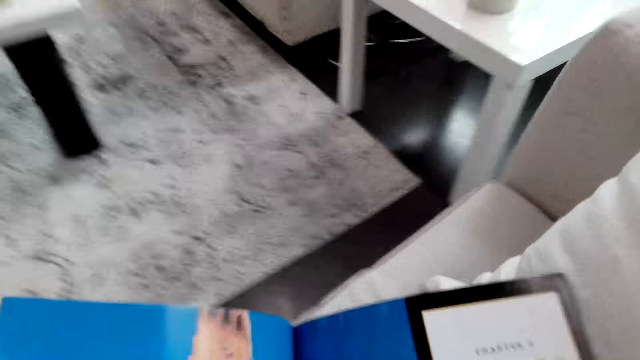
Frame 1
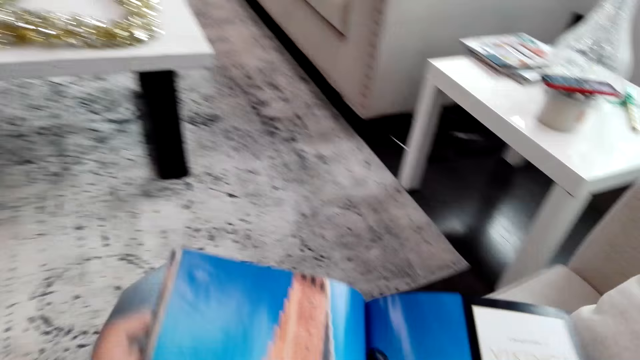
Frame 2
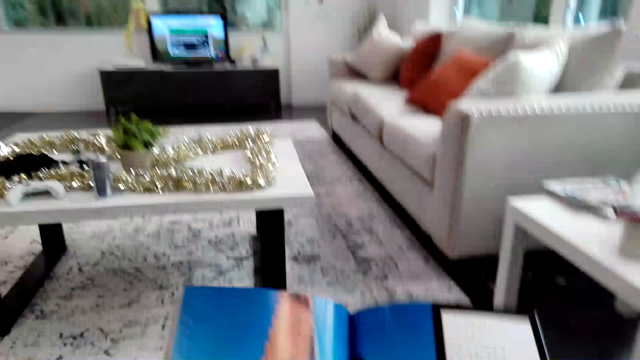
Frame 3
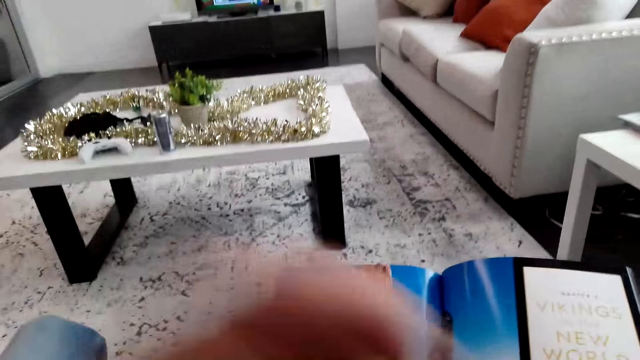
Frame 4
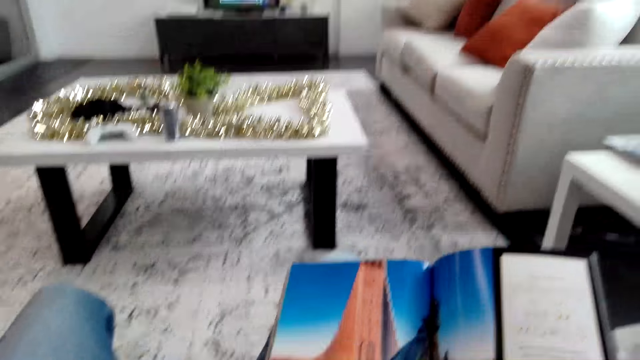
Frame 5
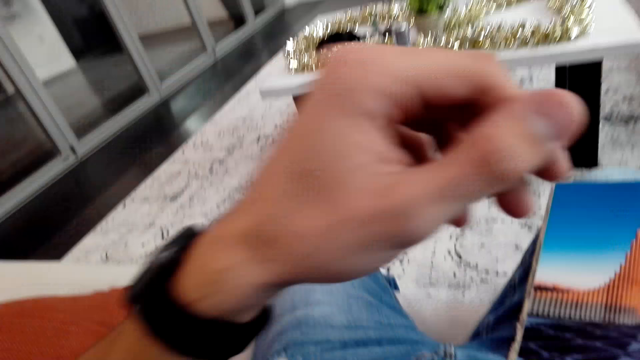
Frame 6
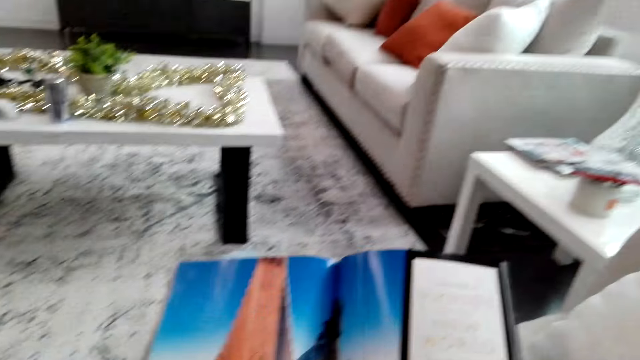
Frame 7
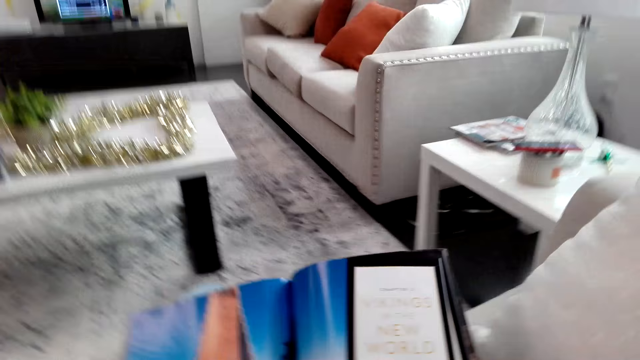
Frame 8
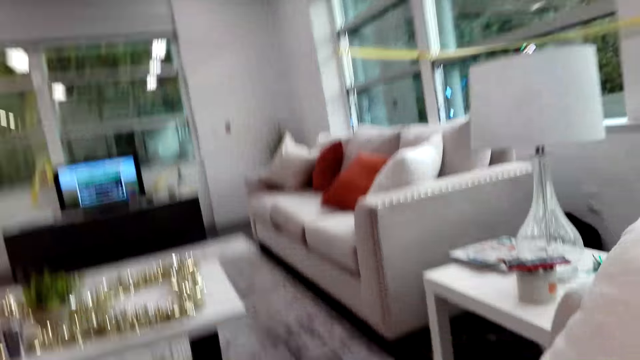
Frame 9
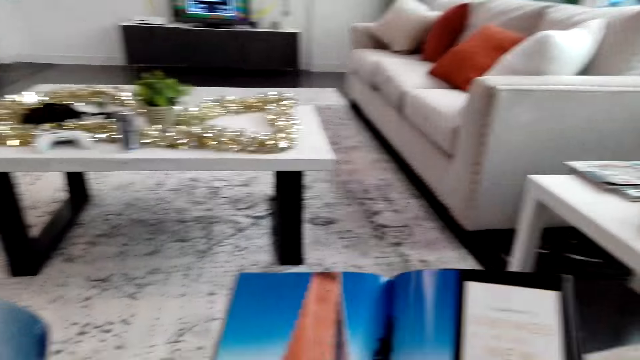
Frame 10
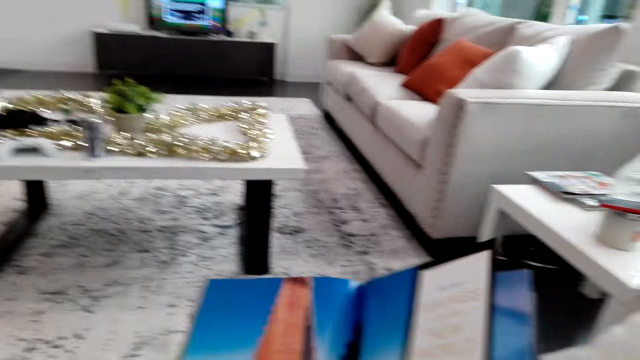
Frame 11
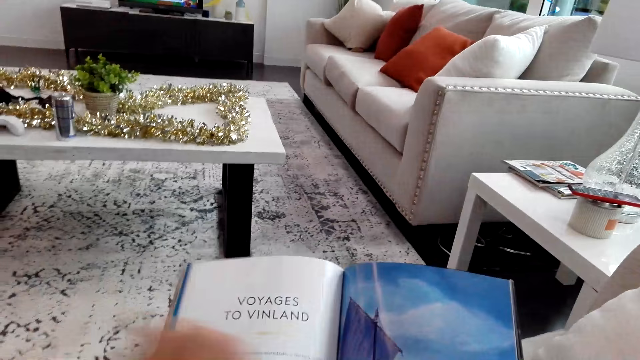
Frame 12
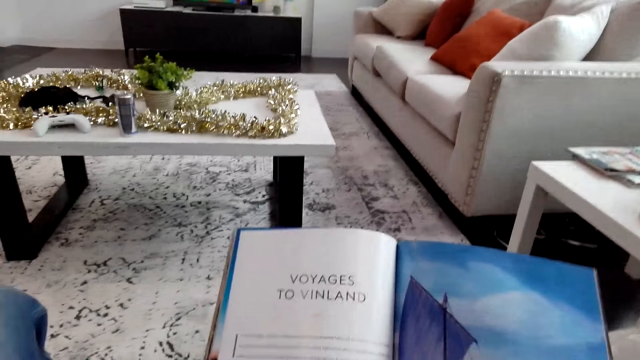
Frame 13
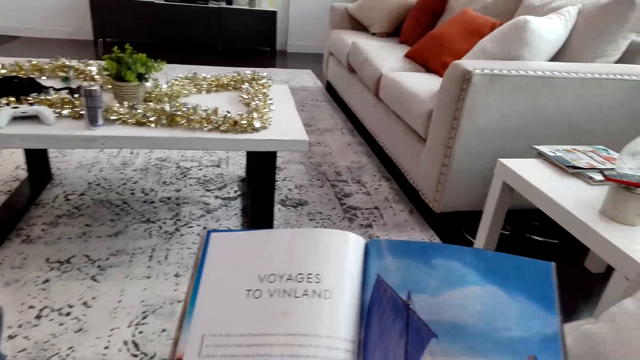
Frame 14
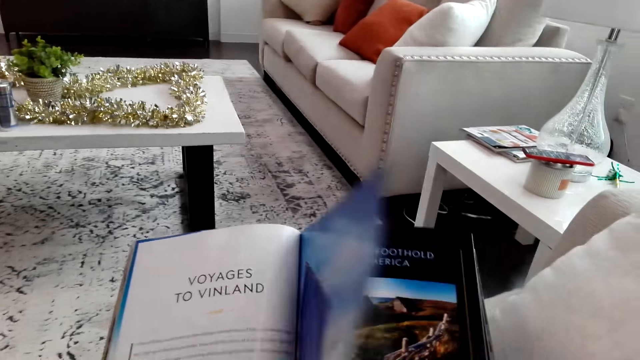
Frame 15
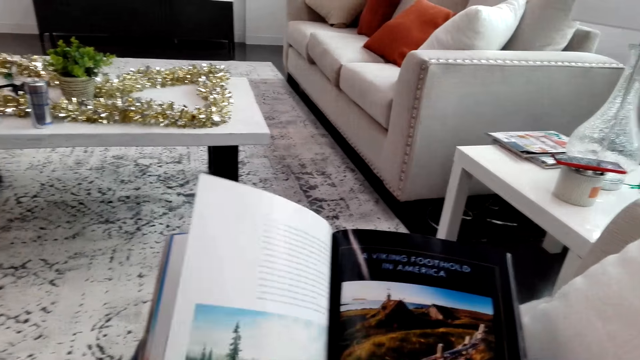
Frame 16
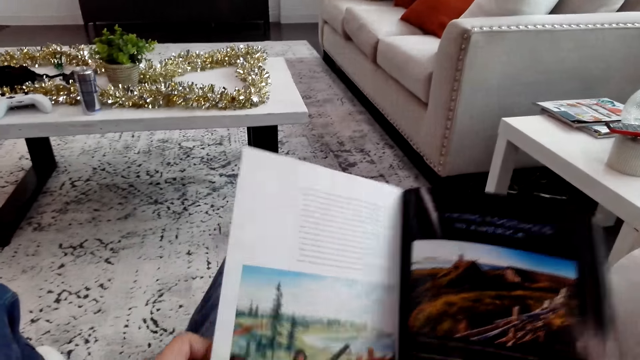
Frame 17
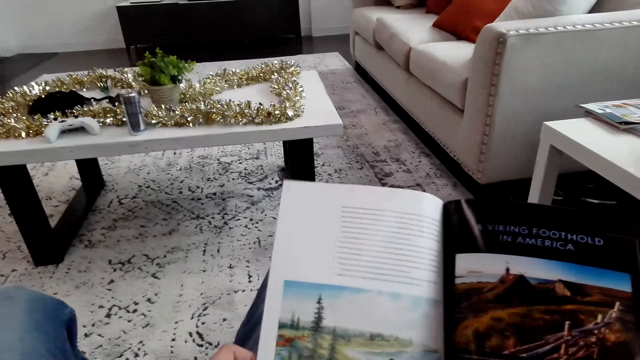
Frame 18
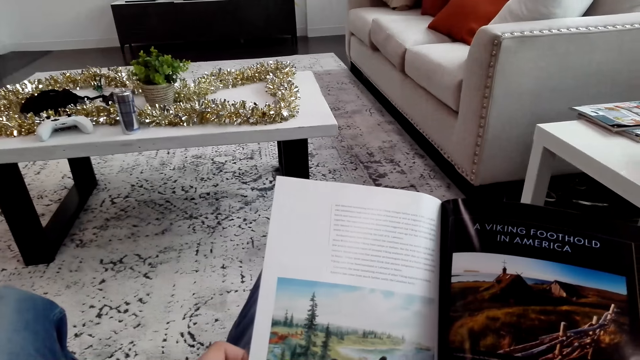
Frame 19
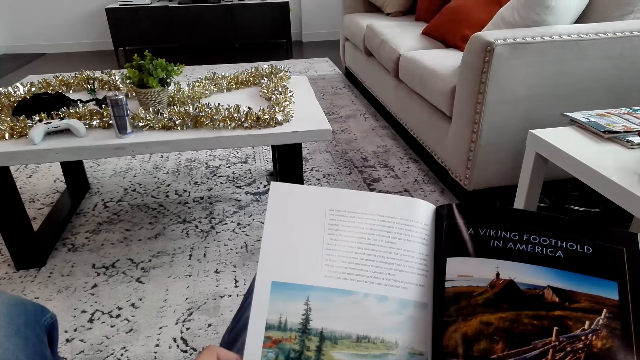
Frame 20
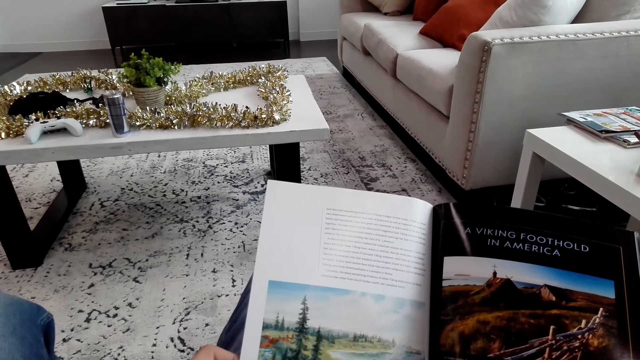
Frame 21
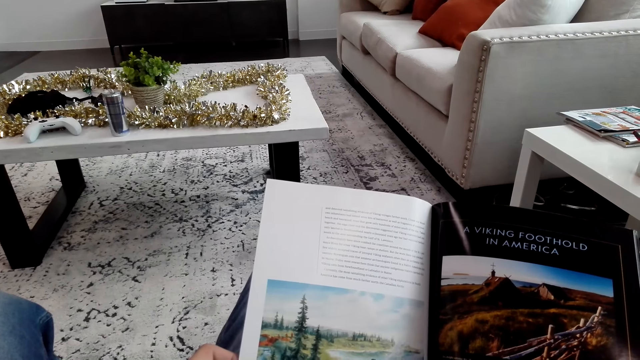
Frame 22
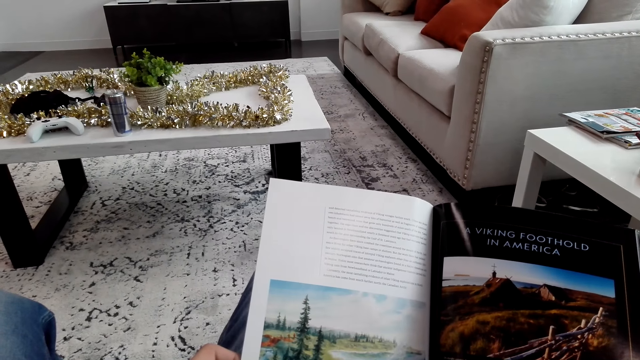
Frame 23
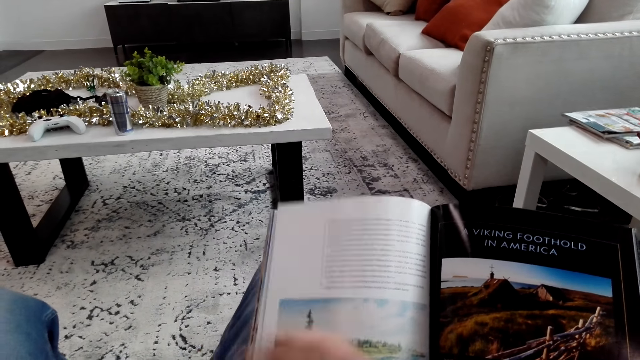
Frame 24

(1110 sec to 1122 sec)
The camera wearer reads the magazine on the sofa. They open the magazine page. They peruse the magazine.

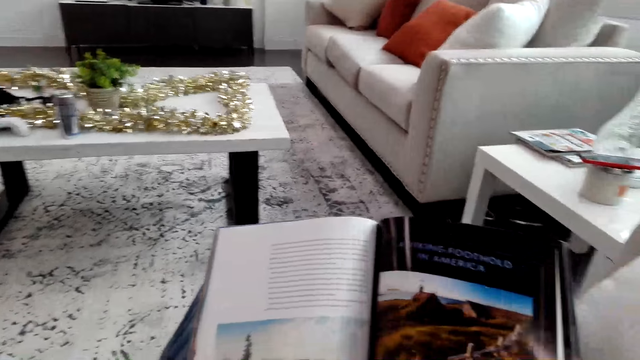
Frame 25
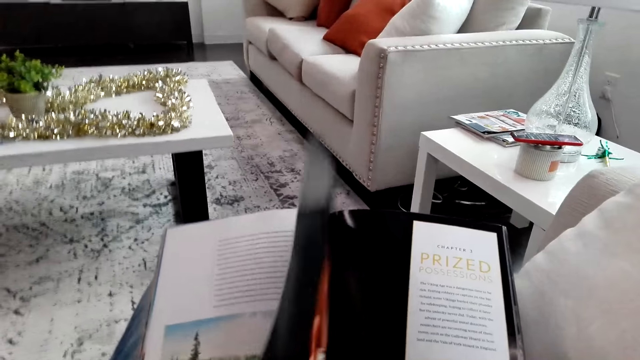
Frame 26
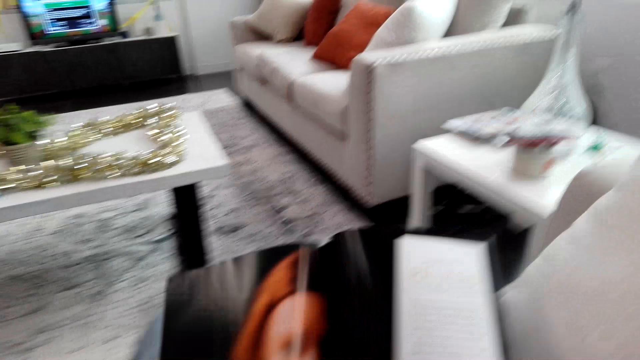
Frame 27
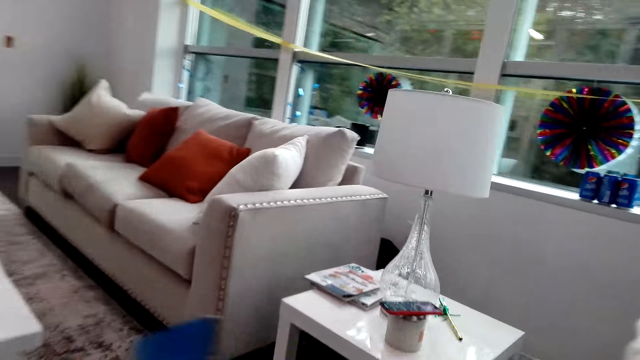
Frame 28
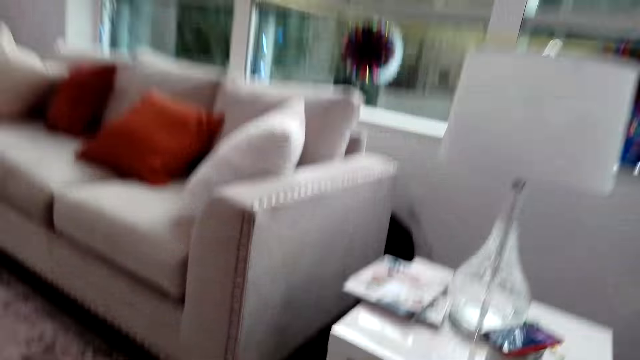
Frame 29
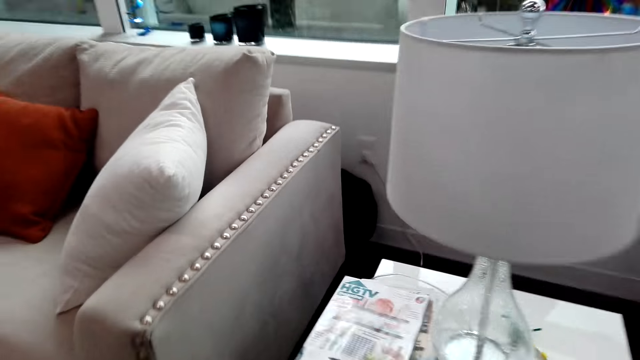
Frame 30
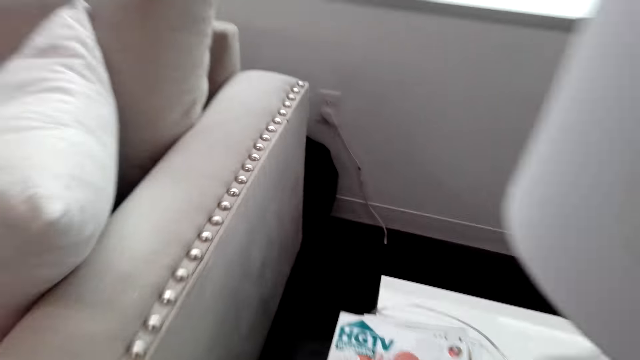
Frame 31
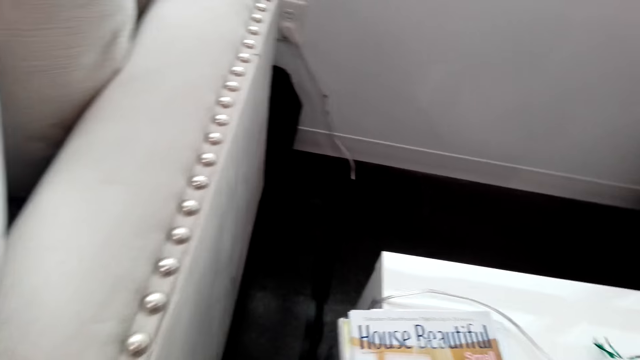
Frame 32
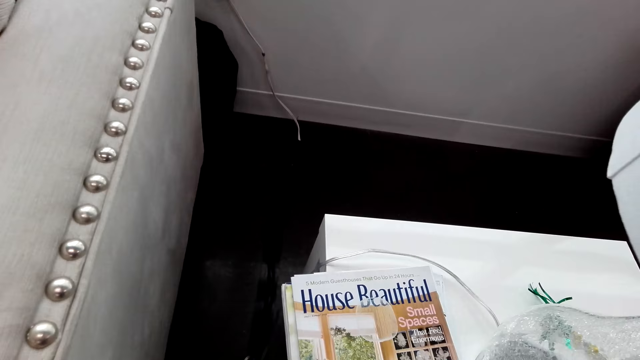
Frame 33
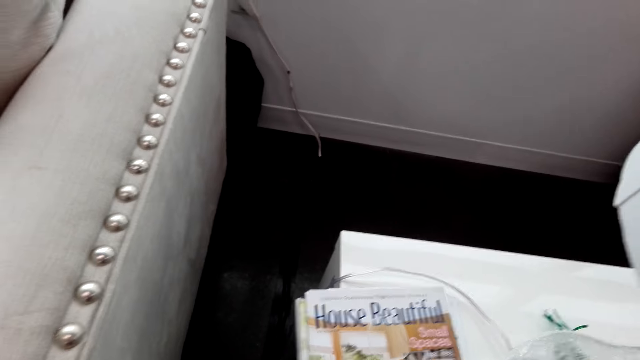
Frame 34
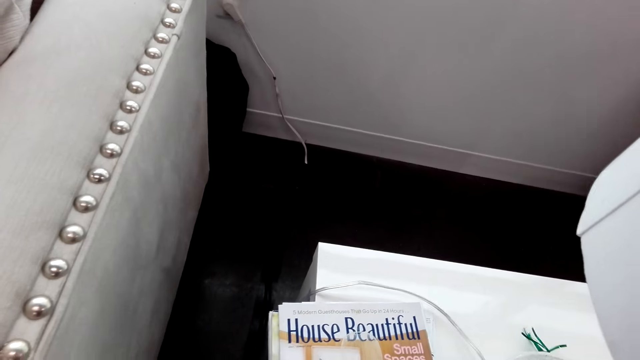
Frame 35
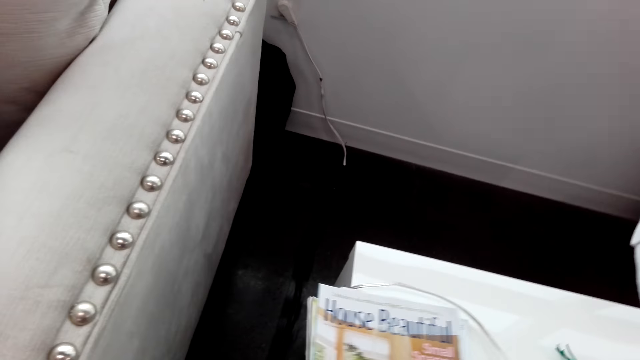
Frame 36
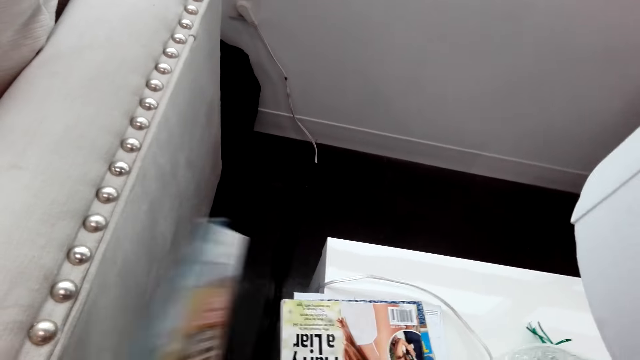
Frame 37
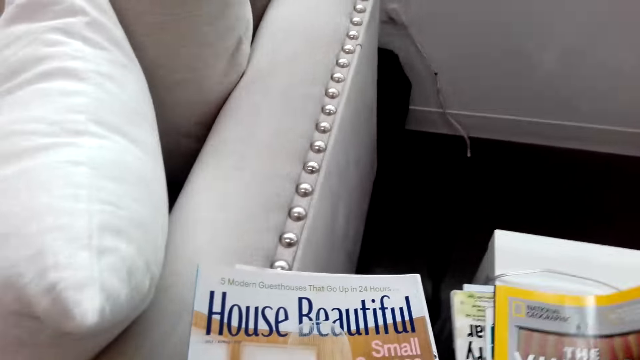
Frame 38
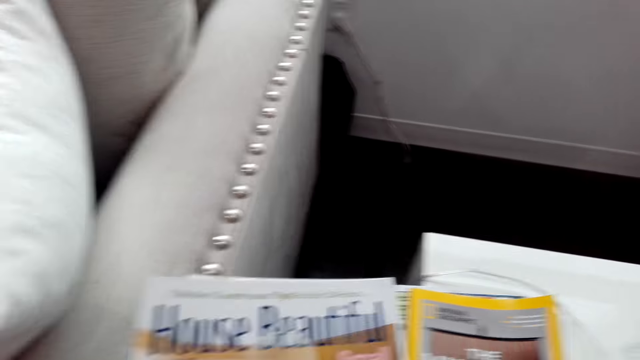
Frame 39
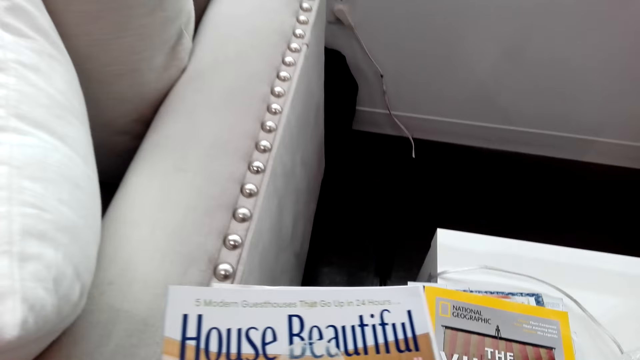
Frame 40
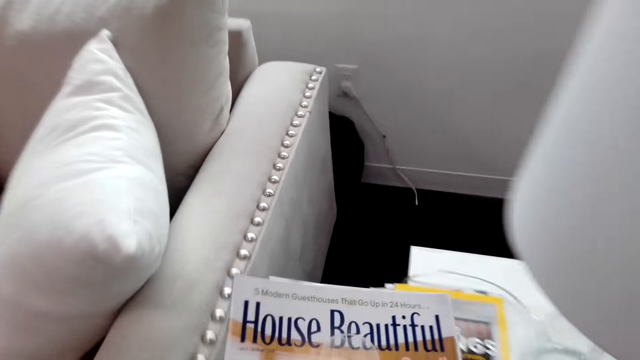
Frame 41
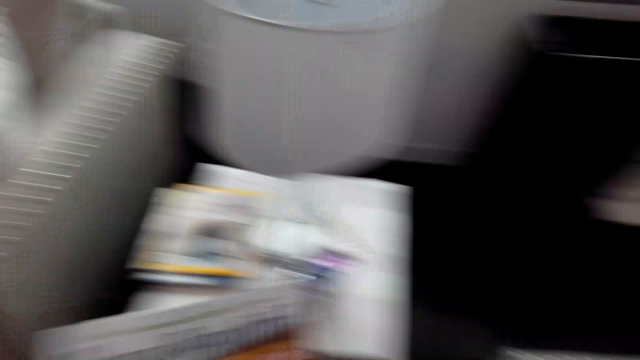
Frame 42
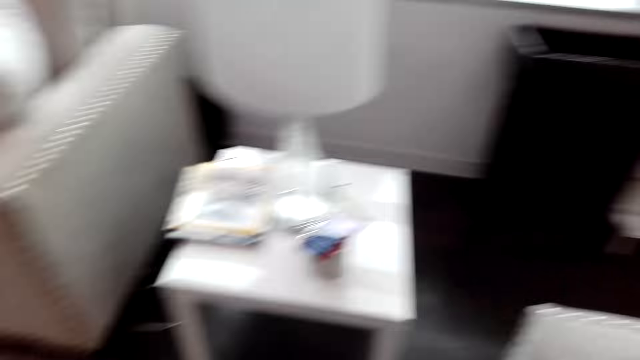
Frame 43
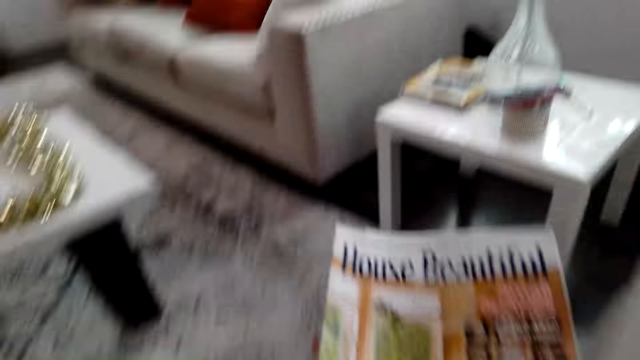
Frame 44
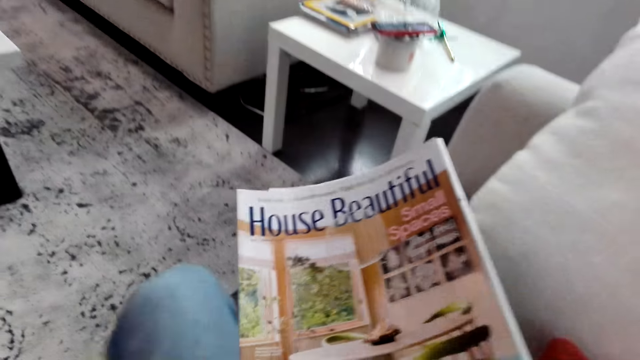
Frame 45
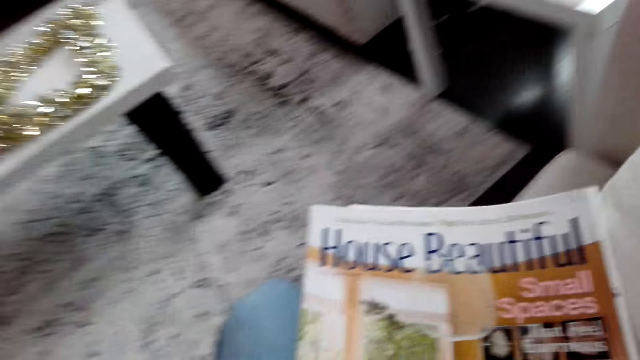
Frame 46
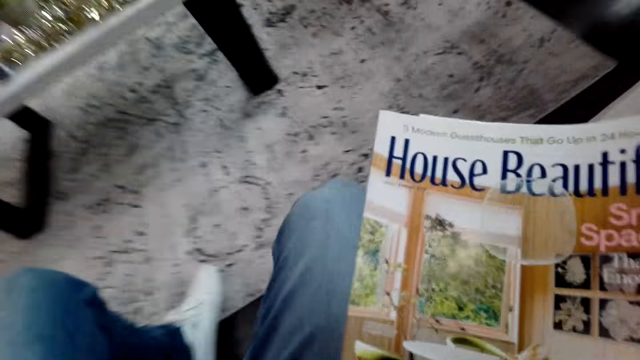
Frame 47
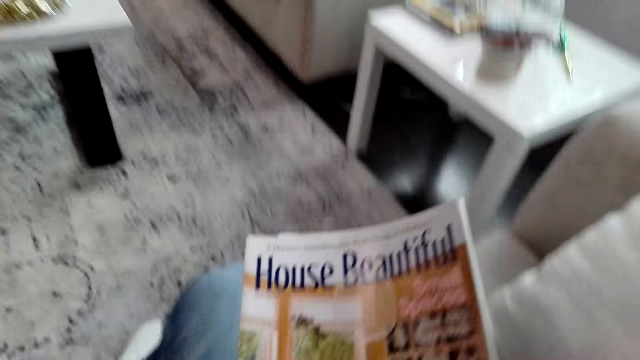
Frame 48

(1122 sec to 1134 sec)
The camera wearer picks up a magazine among others from the table. They sit down on a sofa and read the magazine.
